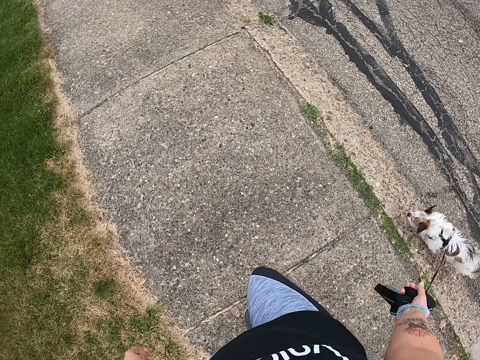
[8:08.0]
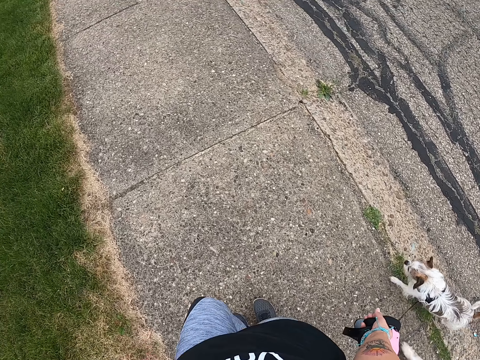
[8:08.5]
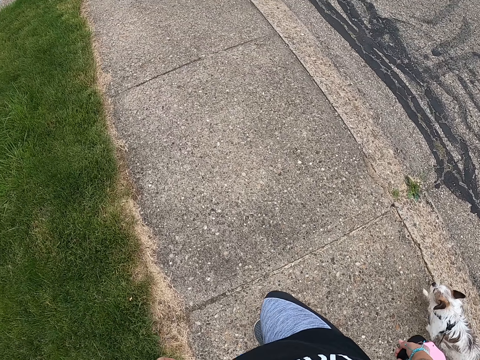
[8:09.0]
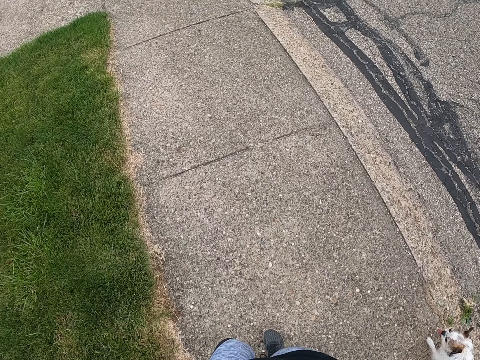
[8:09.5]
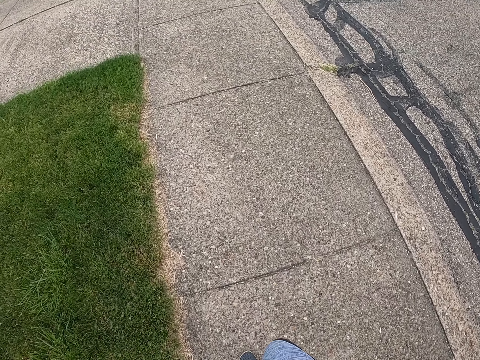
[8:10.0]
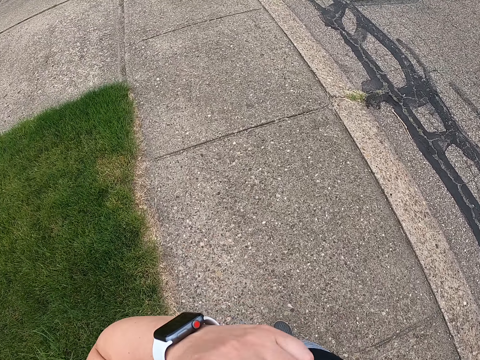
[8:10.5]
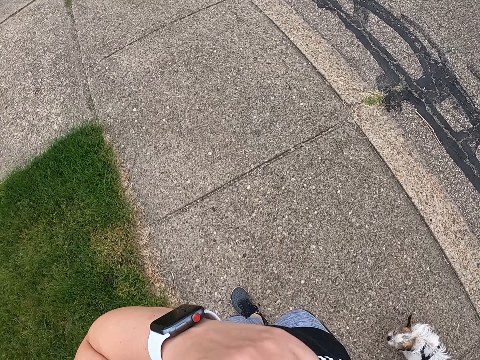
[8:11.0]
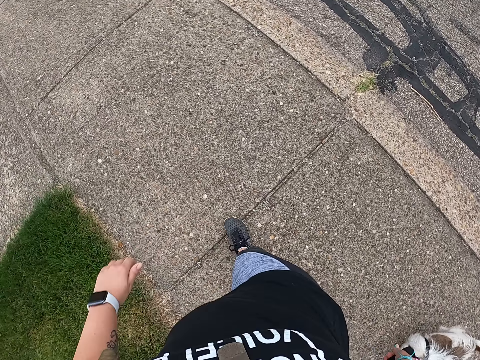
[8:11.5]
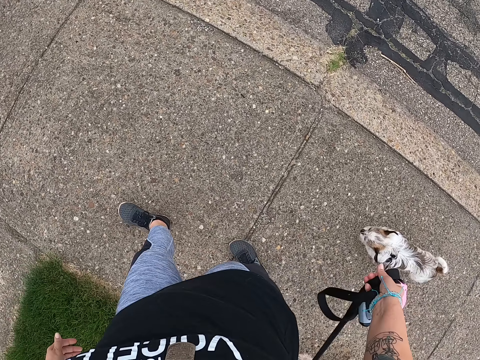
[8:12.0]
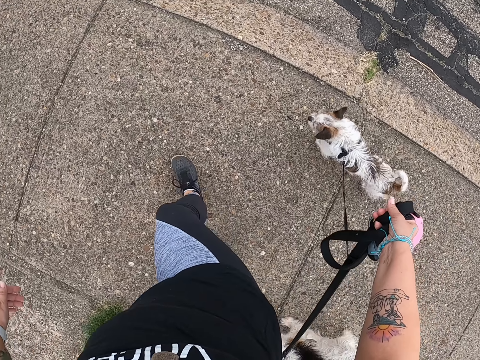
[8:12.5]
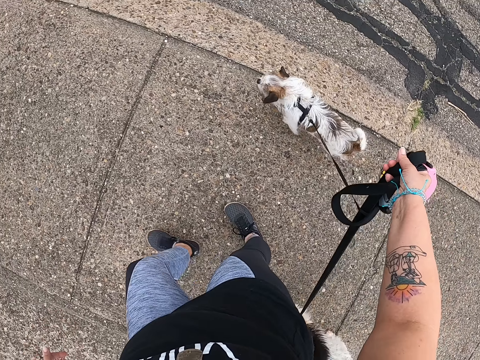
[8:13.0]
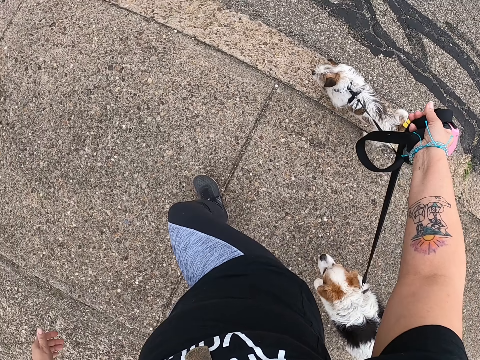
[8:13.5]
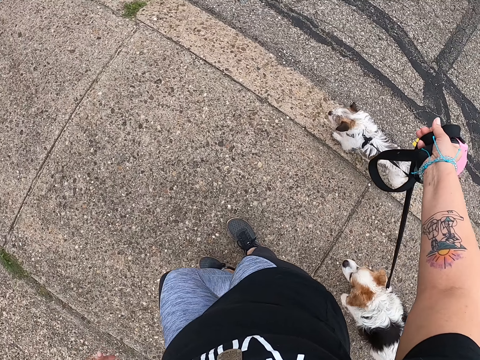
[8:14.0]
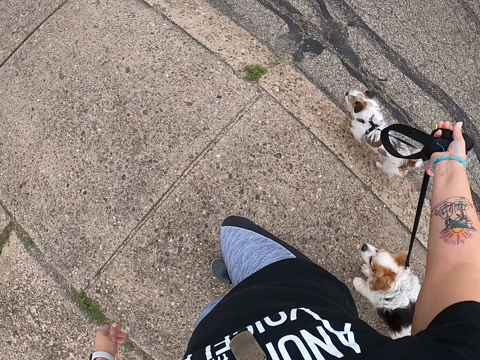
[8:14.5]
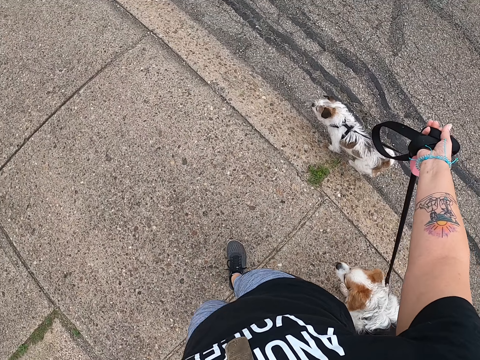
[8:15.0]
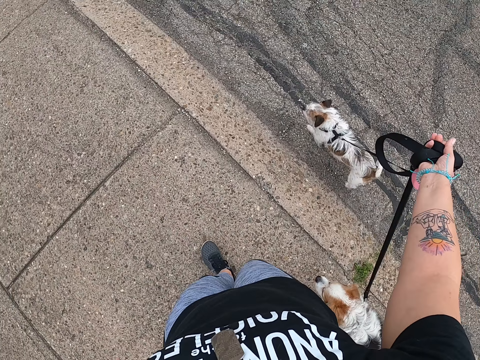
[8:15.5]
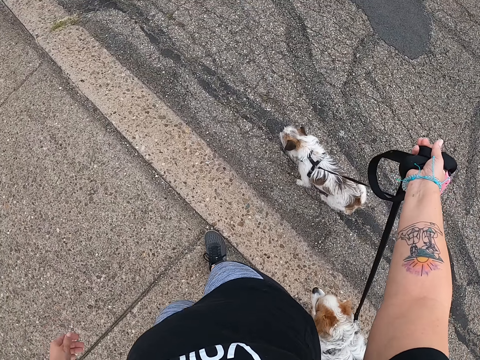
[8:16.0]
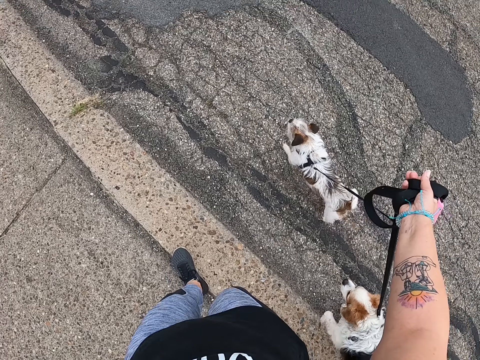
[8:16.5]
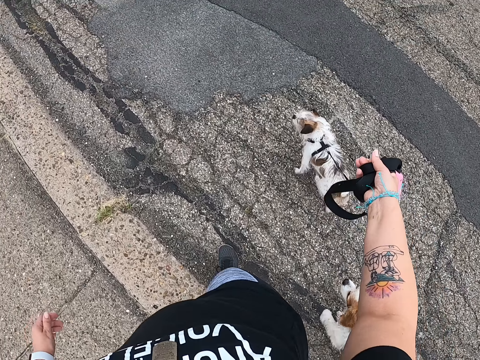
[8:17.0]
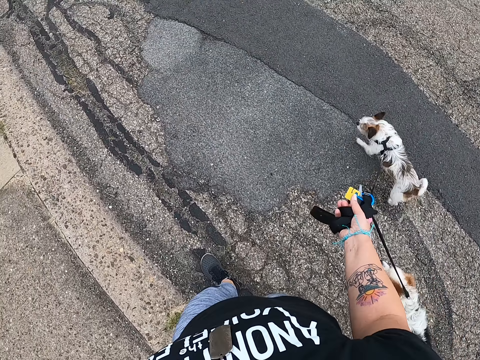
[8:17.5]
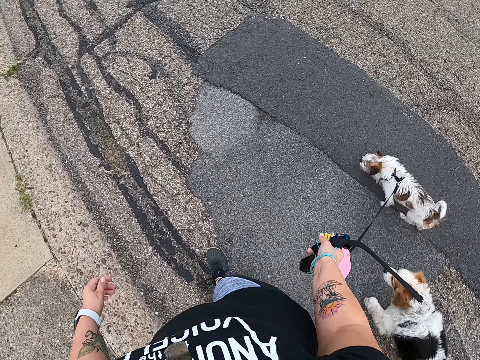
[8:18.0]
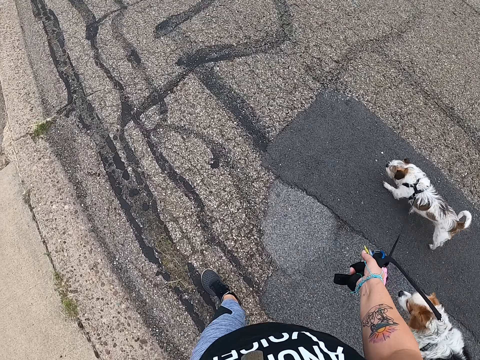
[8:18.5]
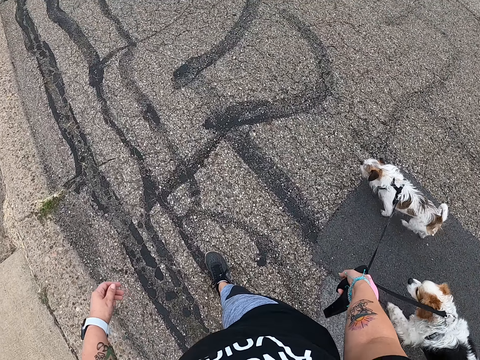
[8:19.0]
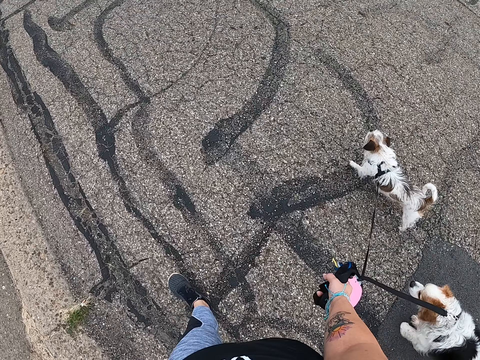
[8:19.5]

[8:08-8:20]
The camera wearer touches her face with her left hand. She lifts her left hand. She lowers her left hand. She walks the dogs. She lifts the leashes with her right hand. She walks the dogs.

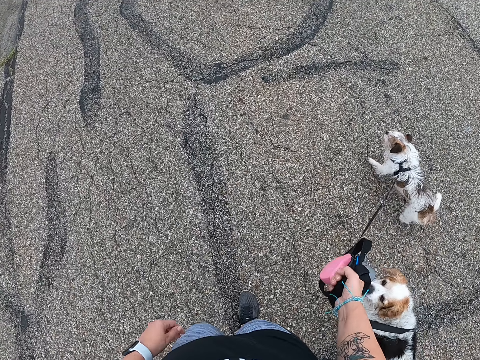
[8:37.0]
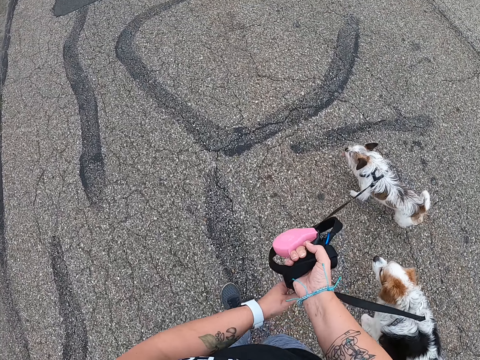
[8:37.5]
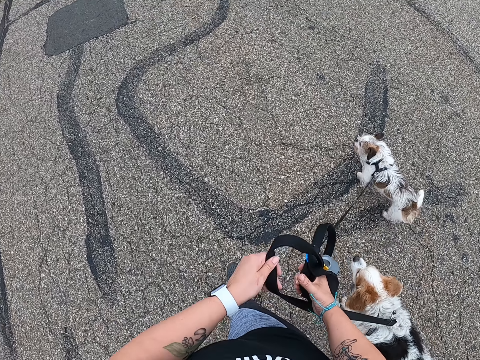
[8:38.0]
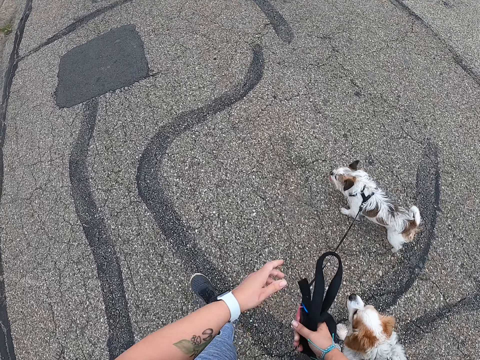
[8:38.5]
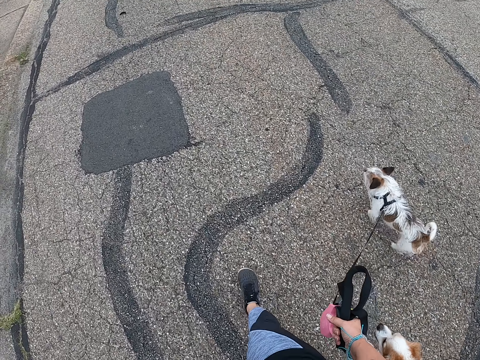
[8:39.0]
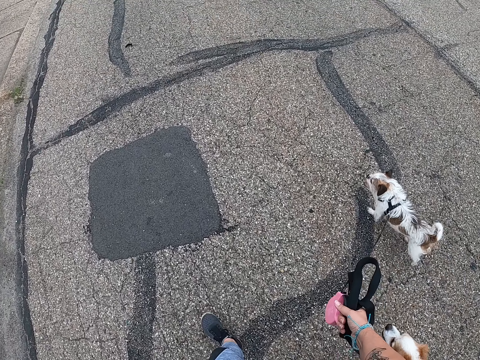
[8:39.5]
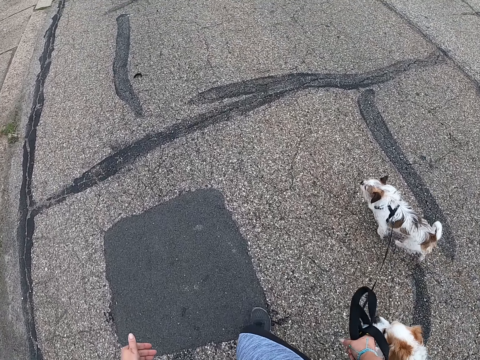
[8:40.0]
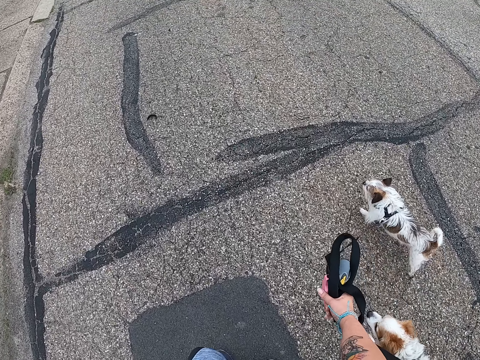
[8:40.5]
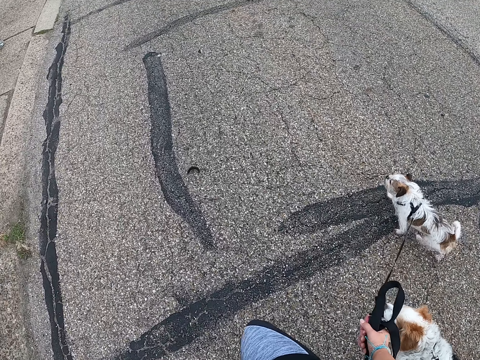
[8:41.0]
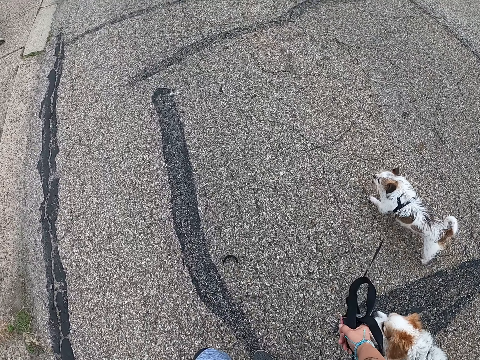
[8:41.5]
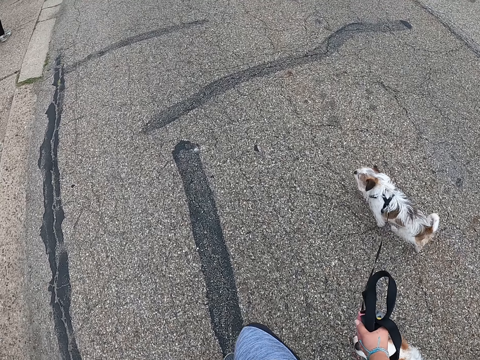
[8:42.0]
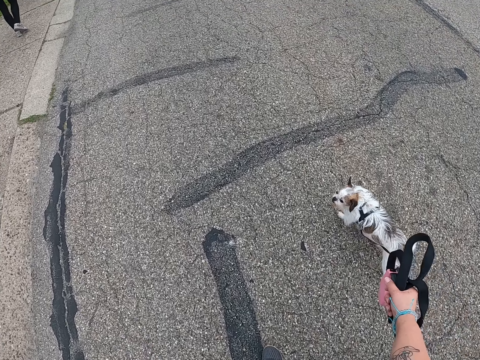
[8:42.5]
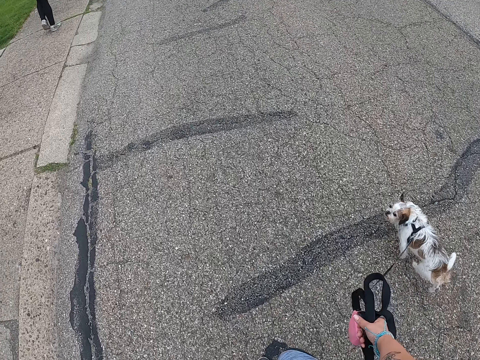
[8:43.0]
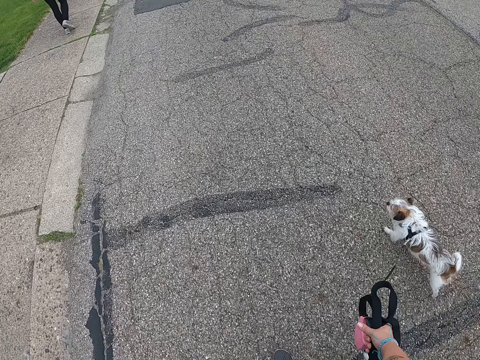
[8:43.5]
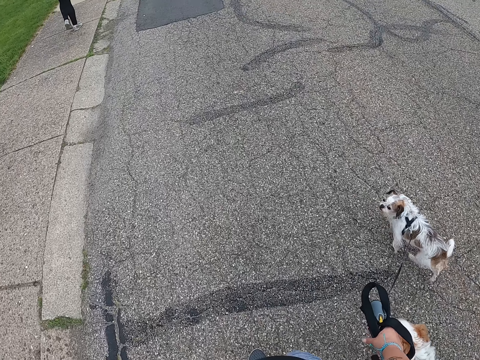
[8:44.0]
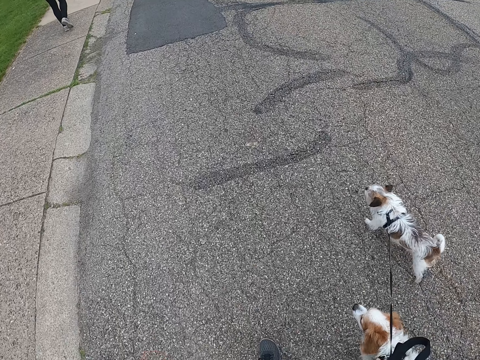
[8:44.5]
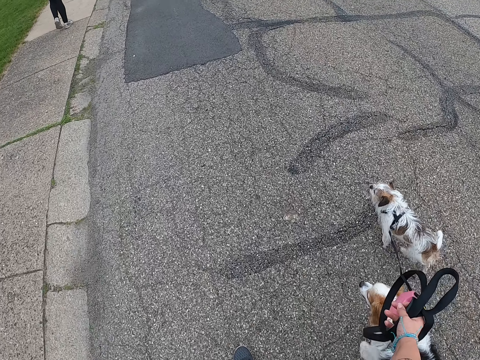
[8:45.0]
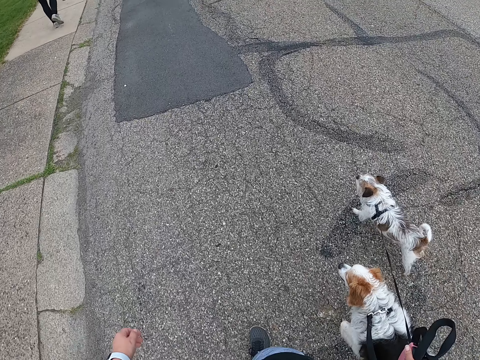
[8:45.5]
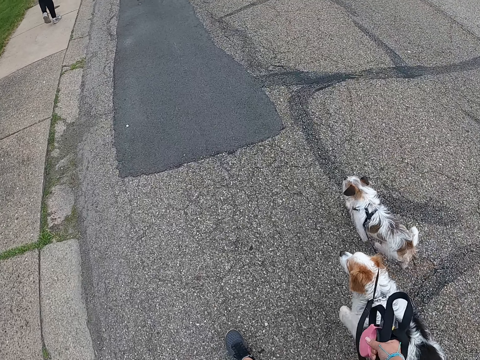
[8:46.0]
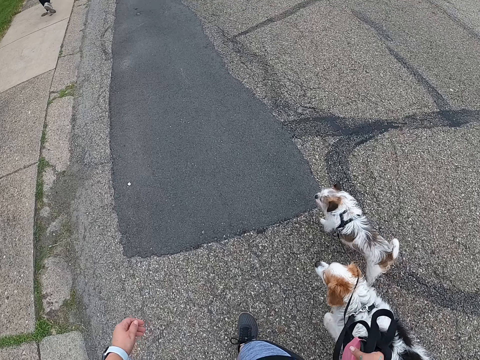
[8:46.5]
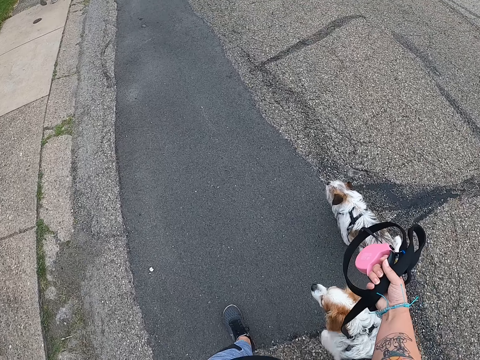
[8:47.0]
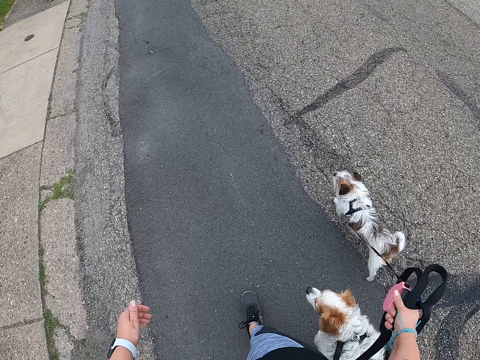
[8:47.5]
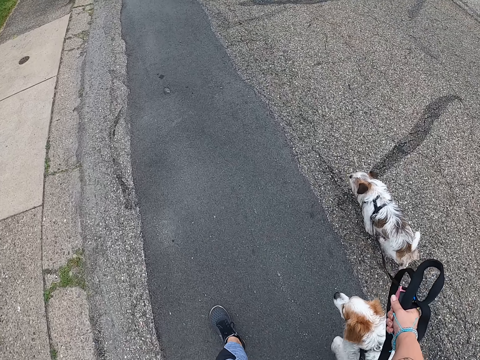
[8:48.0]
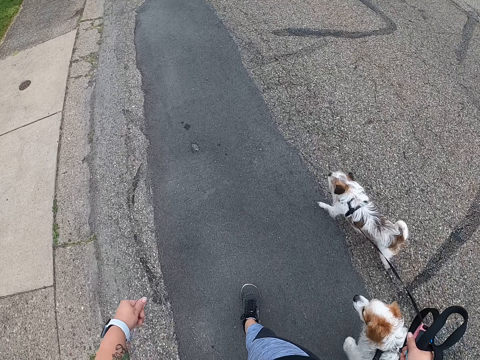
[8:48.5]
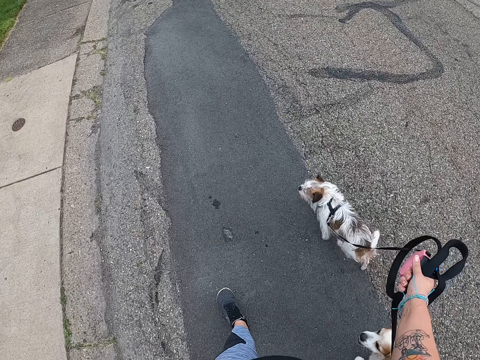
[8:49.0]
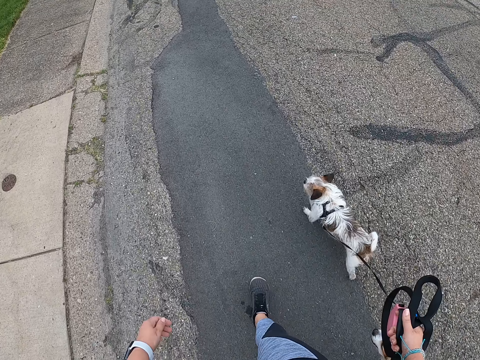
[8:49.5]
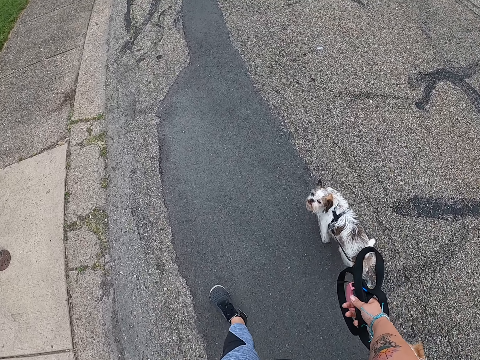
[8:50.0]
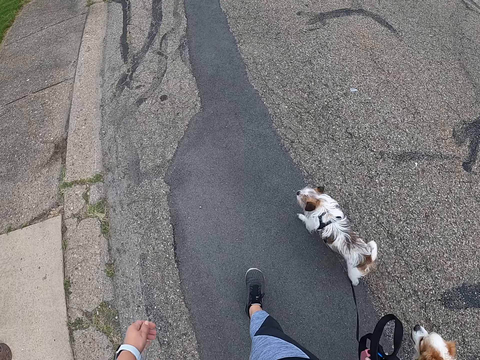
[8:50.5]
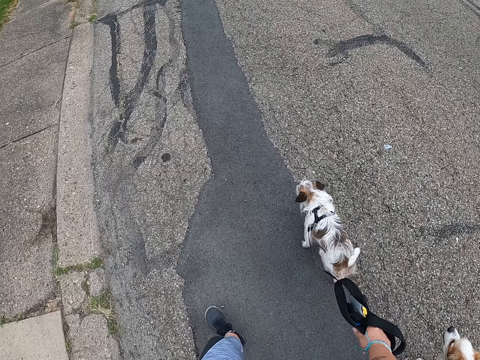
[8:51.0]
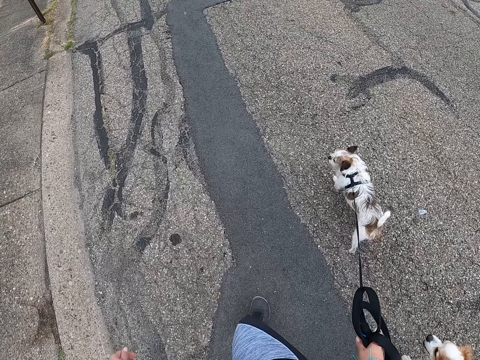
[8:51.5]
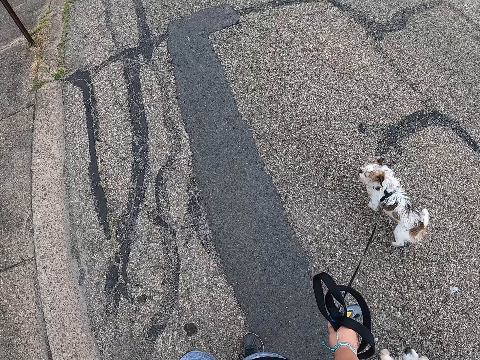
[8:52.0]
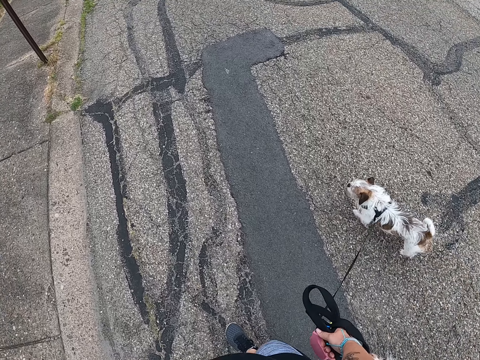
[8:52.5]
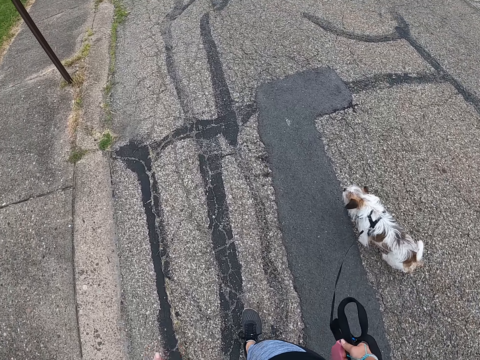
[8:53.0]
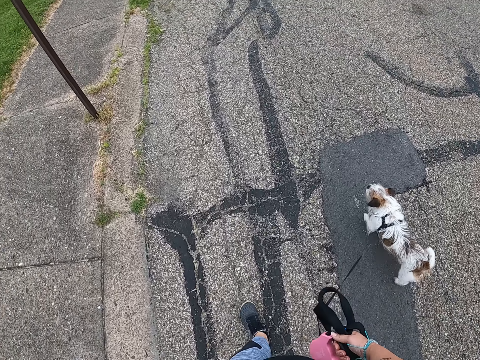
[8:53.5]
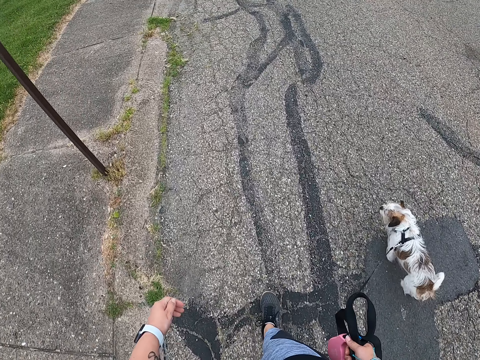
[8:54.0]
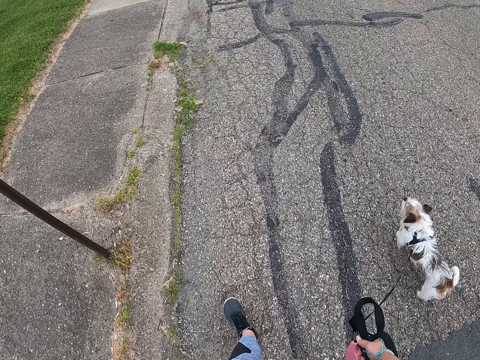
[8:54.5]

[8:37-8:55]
The camera wearer adjusts the leash in her hand. She holds the leash with her left hand. She folds the leash on her right hand. She walks the dogs. A man walks in front of someone. The camera wearer walks the dogs. She lifts the leashes with her right hand. She walks the dogs.
